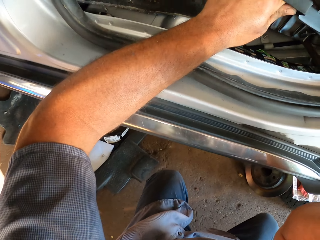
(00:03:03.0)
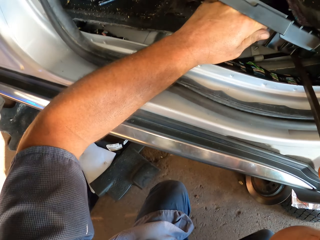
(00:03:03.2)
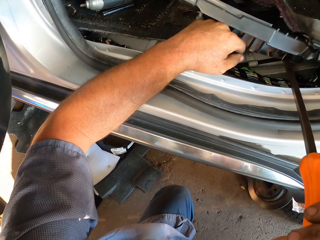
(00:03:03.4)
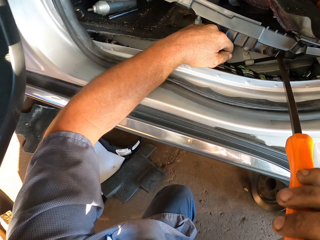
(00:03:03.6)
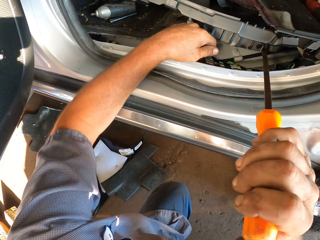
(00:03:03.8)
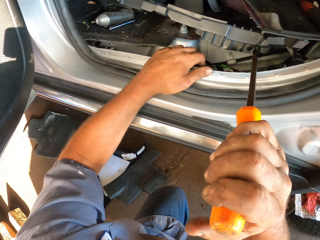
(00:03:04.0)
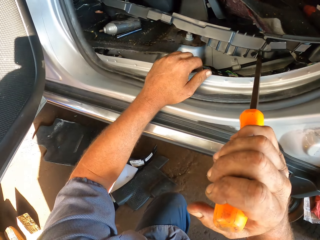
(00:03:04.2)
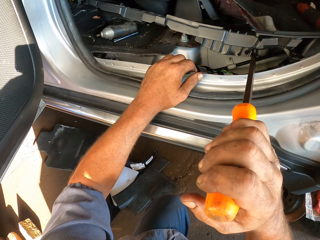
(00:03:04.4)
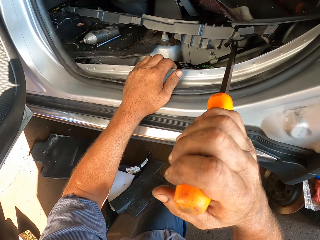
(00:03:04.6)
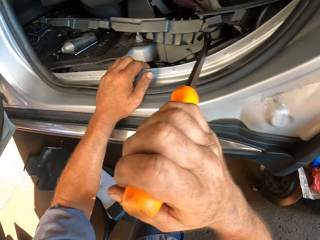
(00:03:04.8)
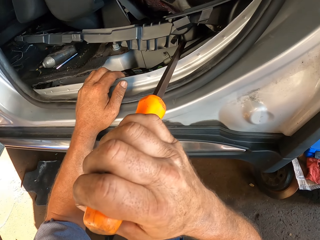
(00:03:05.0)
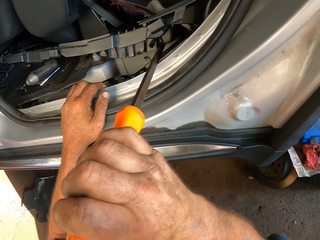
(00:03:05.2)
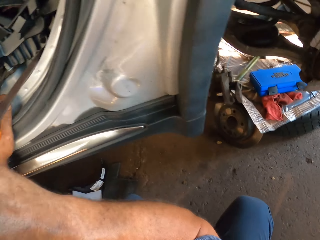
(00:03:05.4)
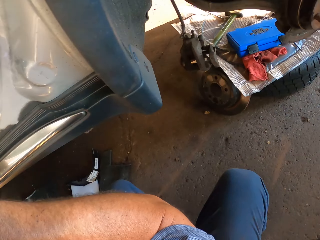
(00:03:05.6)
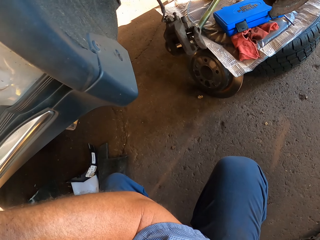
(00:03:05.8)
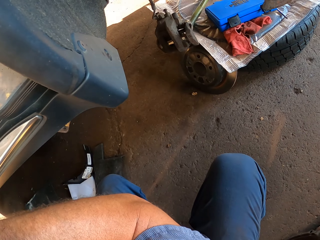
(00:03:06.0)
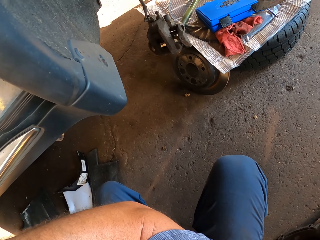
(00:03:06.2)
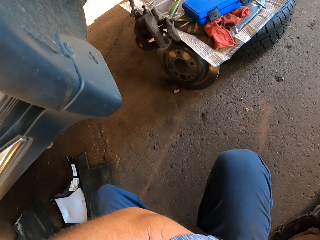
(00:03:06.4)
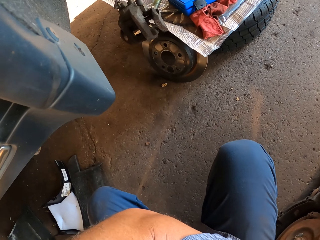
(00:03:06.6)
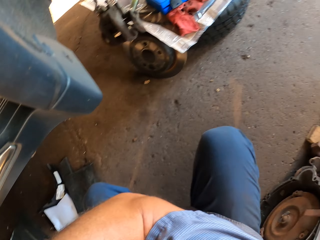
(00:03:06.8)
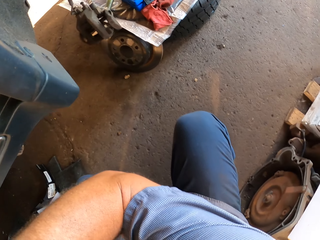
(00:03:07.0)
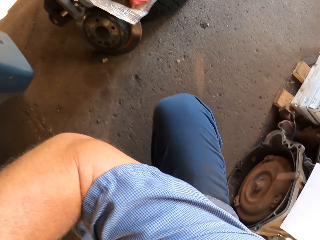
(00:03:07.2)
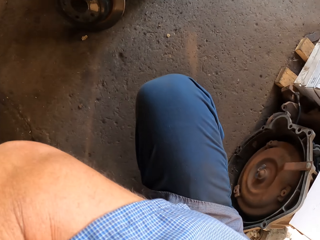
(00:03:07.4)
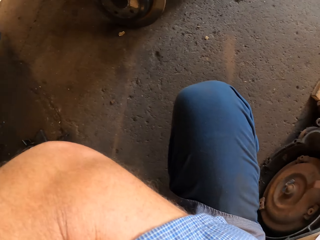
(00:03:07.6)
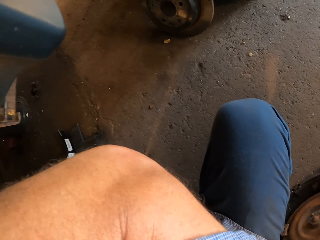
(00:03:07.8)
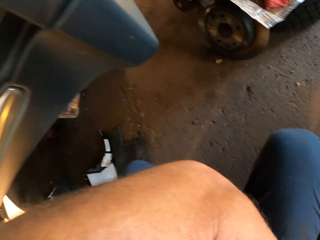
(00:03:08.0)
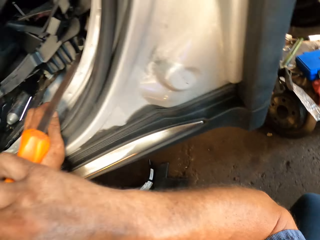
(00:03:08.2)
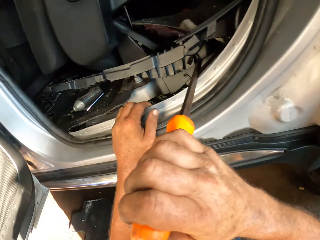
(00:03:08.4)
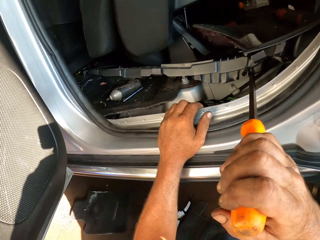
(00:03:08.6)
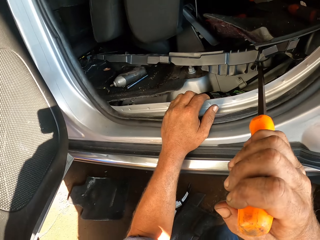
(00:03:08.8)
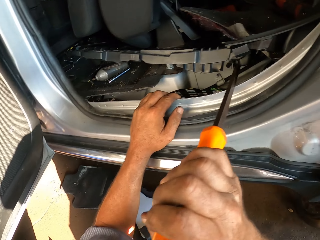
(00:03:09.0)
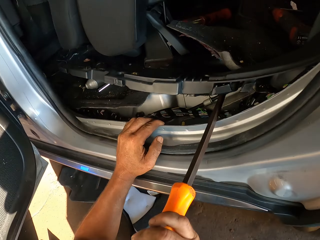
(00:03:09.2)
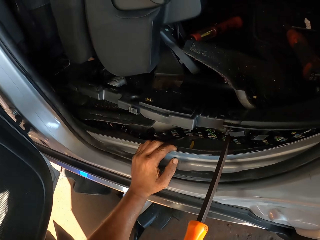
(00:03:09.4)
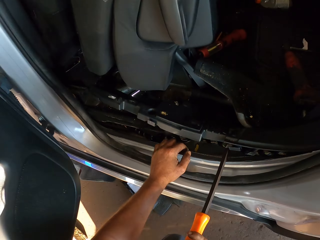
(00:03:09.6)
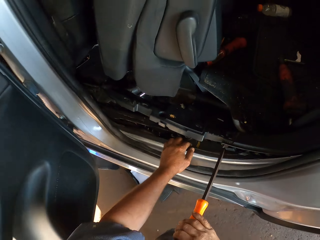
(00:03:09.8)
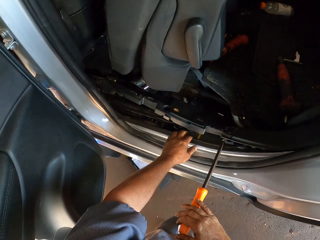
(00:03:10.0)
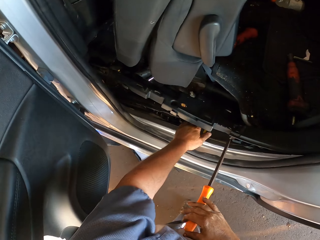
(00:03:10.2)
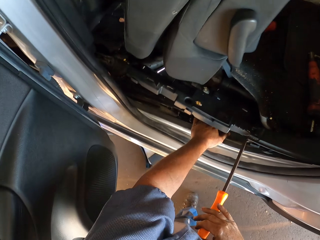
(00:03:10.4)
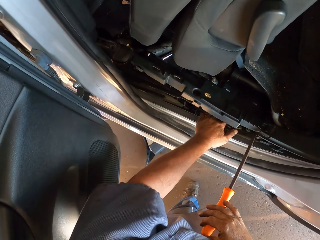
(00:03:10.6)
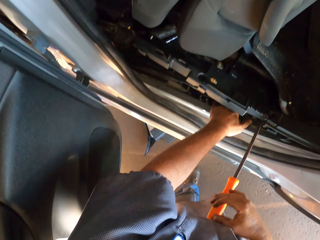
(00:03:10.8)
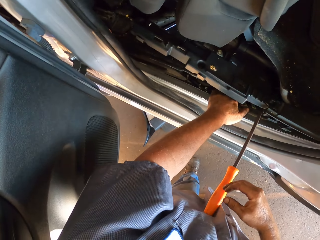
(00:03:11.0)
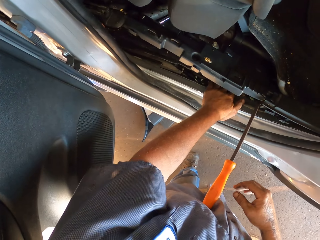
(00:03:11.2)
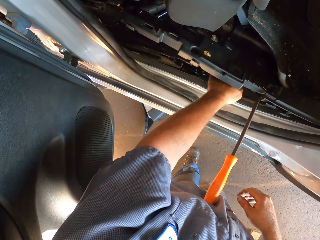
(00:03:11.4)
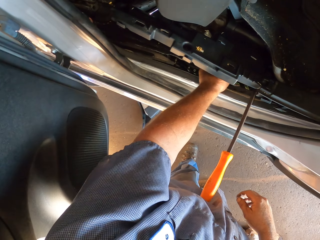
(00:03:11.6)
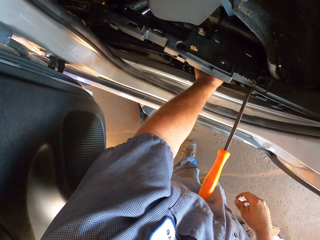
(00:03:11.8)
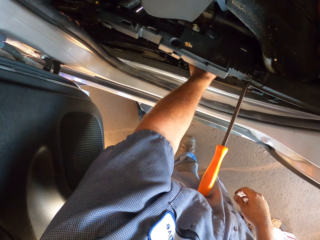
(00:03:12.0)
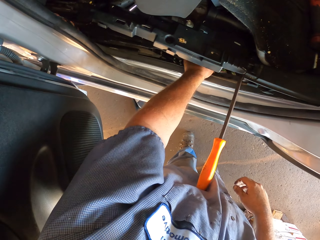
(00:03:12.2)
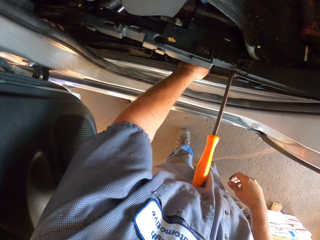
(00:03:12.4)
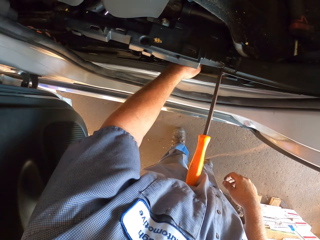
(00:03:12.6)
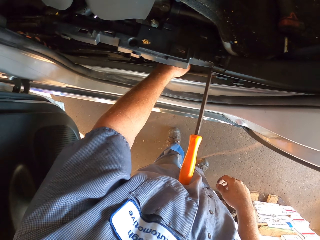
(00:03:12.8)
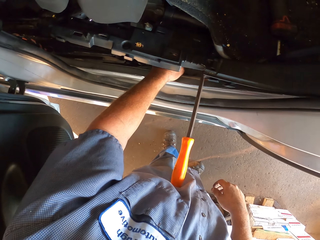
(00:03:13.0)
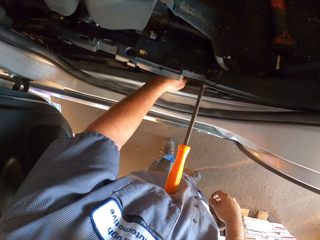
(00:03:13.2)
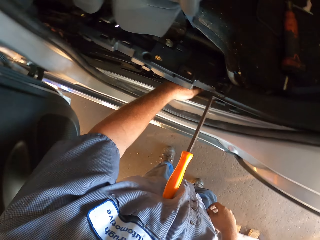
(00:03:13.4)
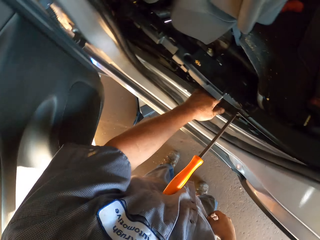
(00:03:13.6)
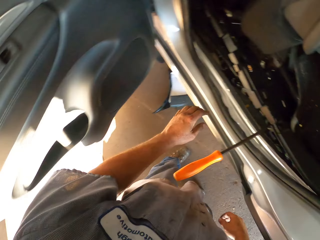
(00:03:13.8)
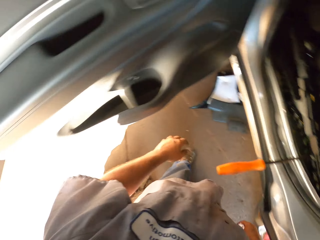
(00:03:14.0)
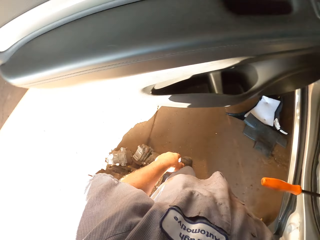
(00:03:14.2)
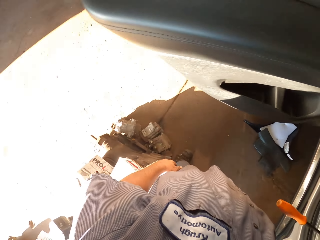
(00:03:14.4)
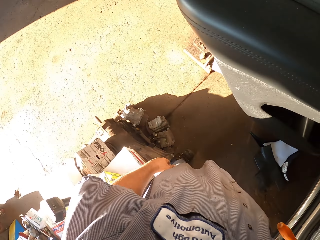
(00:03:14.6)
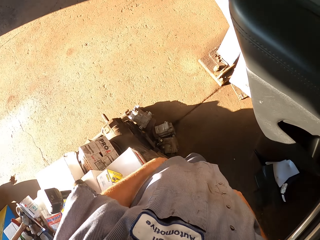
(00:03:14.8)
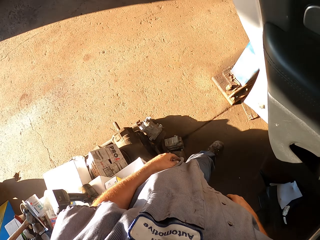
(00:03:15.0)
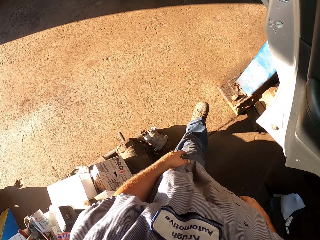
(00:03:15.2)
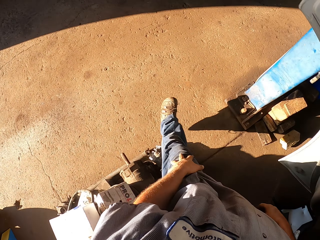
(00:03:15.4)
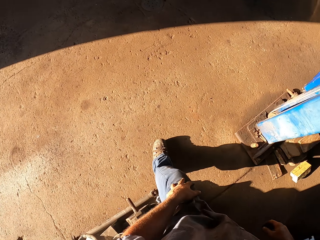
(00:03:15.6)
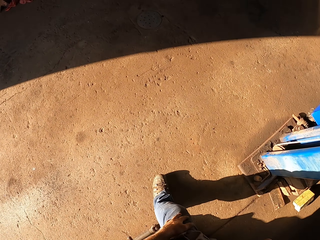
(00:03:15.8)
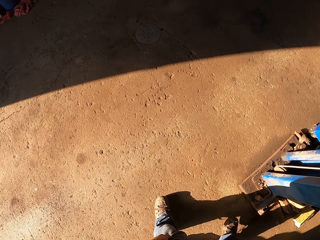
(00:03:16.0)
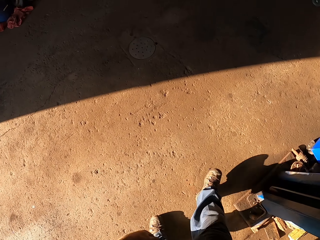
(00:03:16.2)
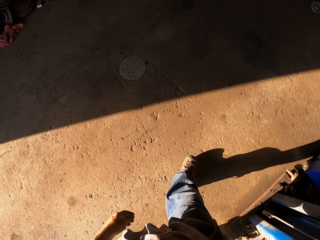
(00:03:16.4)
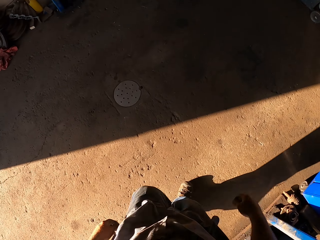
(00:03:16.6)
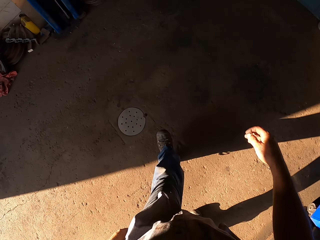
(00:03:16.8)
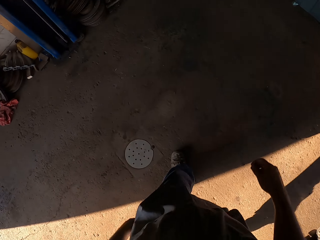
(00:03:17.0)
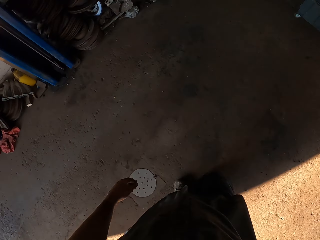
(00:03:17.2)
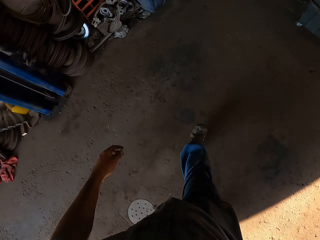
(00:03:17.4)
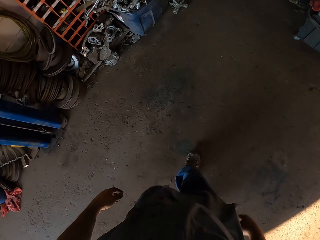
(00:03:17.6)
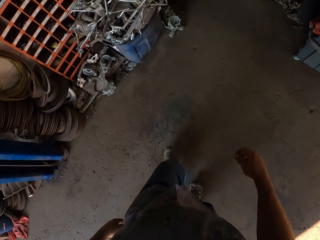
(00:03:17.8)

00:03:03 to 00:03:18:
The camera wearer looks around. He stands up. He pulls something with his left hand. He walks around the garage towards the store.

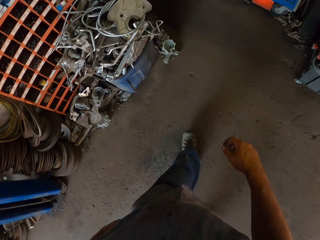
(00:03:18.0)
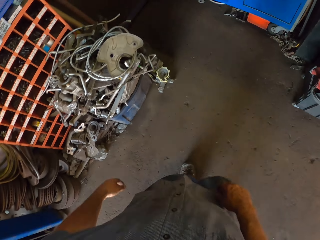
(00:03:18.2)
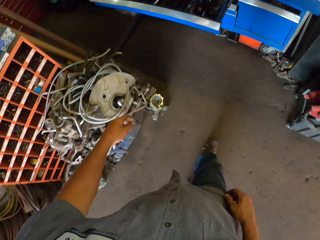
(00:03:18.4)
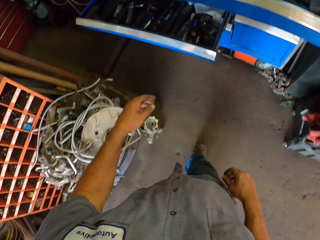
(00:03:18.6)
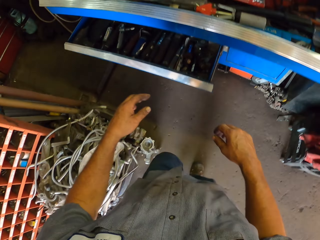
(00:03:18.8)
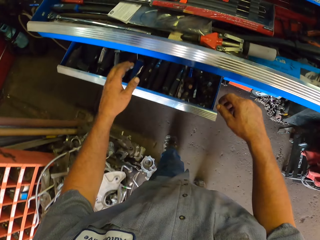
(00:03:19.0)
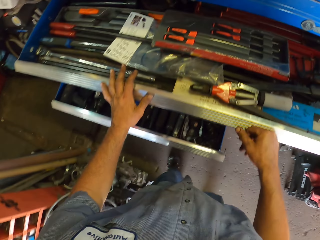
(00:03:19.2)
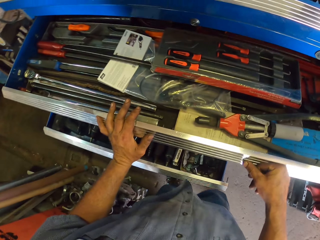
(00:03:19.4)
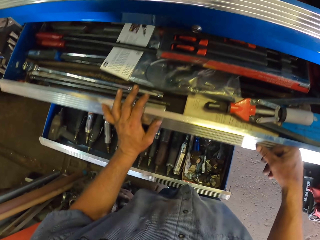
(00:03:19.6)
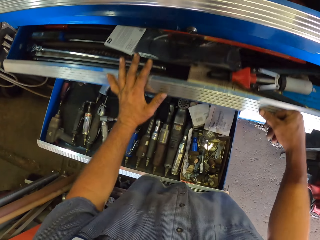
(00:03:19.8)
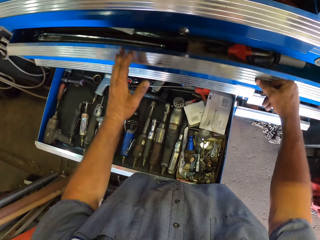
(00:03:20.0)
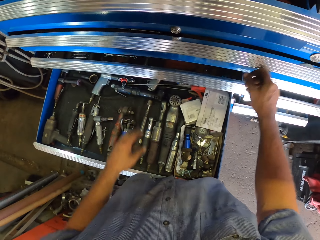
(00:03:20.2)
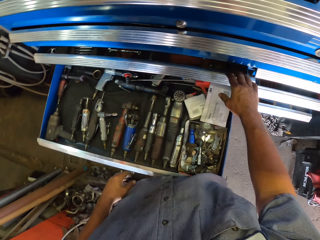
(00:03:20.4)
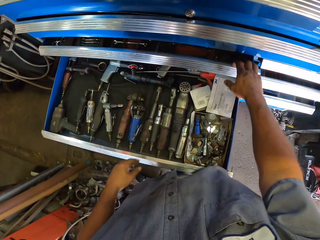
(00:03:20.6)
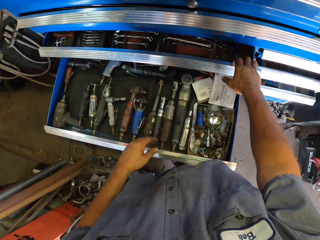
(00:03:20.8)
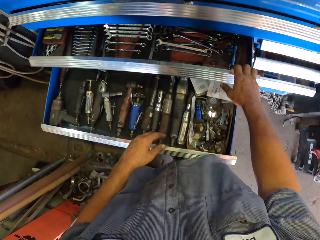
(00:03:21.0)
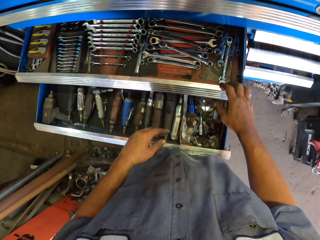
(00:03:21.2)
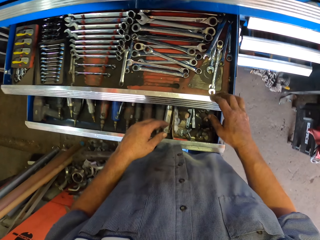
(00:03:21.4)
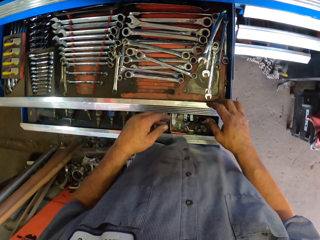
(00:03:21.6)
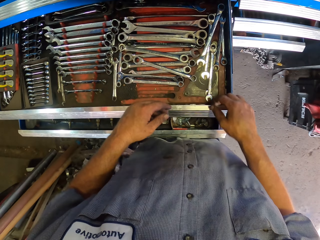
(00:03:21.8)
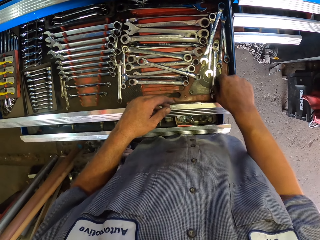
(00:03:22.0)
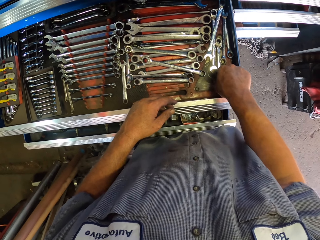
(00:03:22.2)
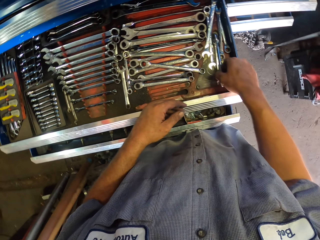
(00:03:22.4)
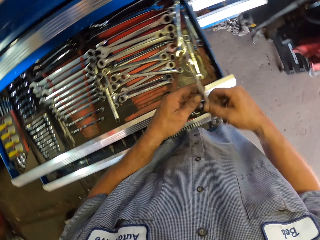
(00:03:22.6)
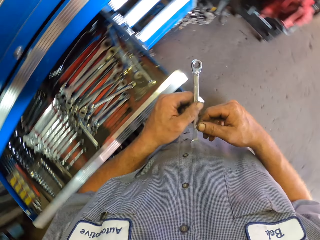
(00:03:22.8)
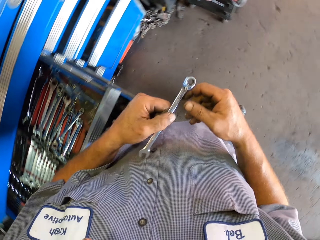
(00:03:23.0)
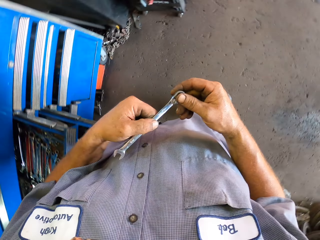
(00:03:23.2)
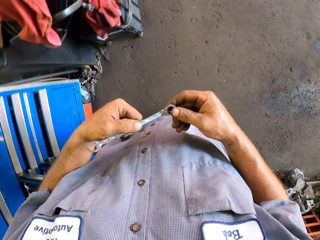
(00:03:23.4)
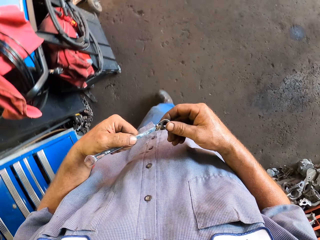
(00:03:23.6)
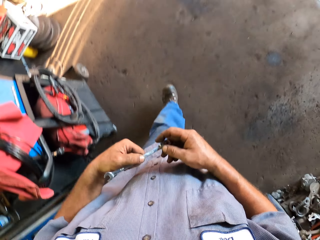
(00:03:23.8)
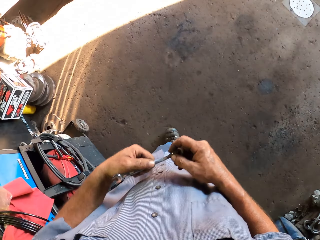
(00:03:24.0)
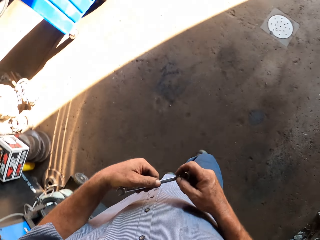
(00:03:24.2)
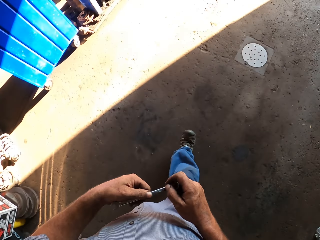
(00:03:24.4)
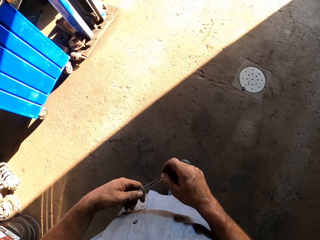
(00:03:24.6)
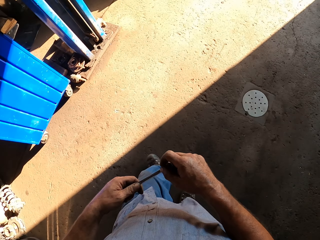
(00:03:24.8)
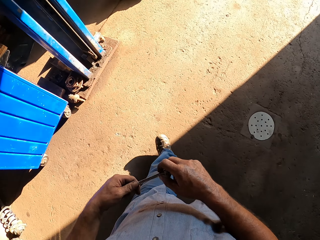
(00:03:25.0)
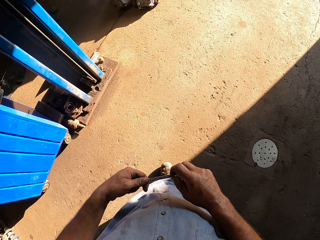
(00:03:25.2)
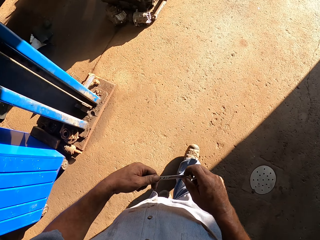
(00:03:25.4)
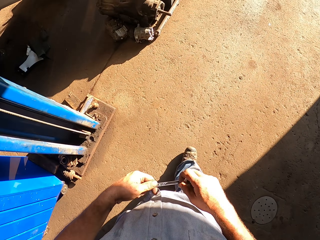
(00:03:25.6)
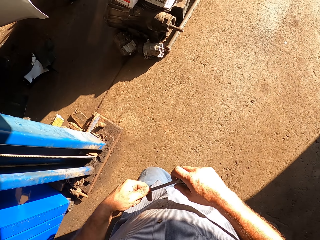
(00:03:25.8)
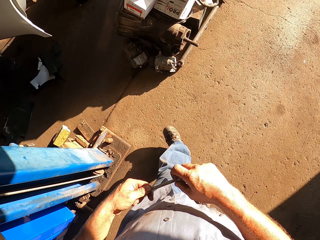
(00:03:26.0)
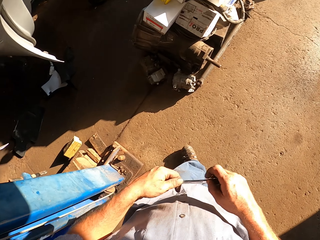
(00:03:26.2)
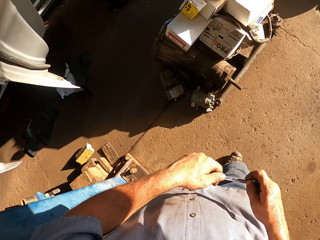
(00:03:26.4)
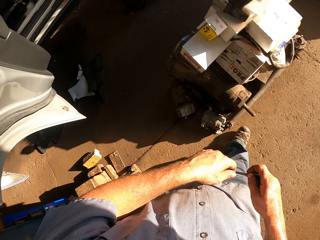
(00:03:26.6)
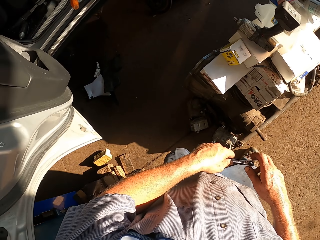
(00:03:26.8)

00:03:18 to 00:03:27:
The camera wearer closes the tool drawer. He opens the tool drawer. He picks up the spanner in the drawer. He pushes the drawer with his hips. He holds the spanner with both hands. He walks around the garage toward the car.
